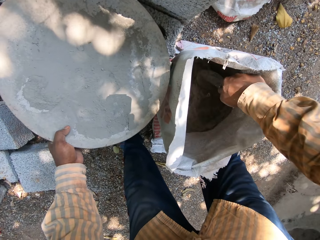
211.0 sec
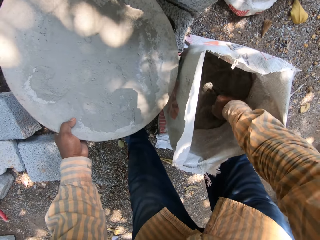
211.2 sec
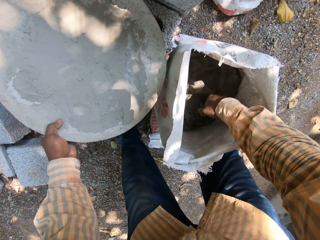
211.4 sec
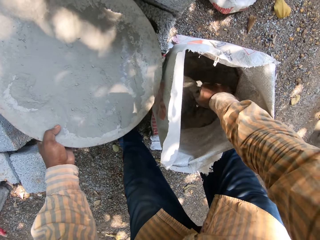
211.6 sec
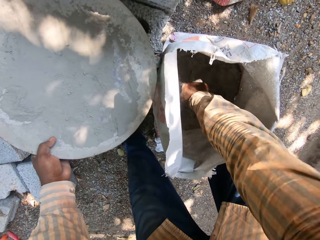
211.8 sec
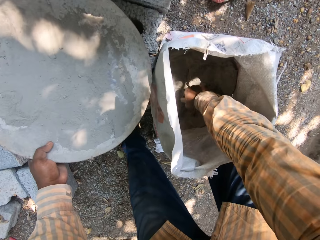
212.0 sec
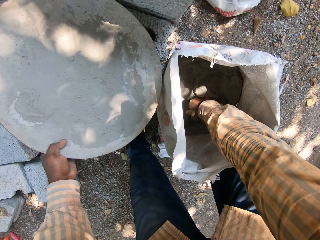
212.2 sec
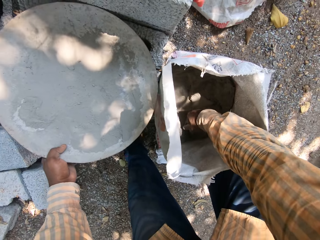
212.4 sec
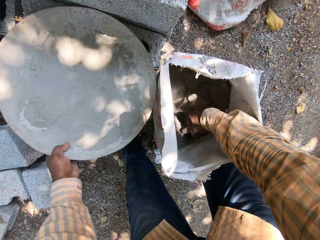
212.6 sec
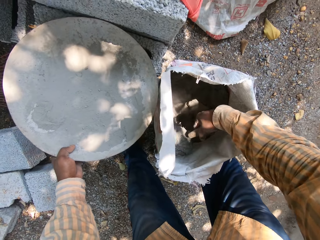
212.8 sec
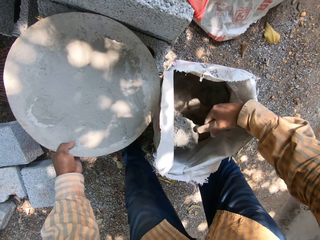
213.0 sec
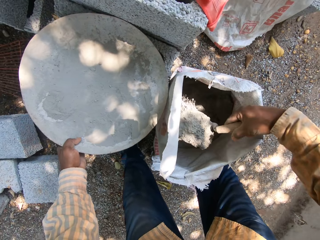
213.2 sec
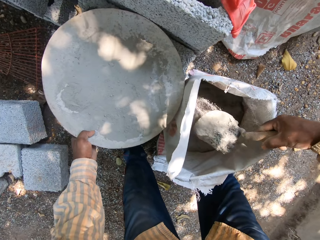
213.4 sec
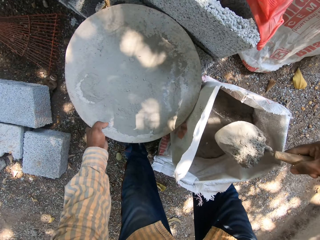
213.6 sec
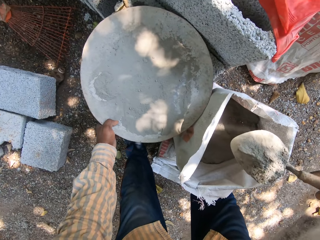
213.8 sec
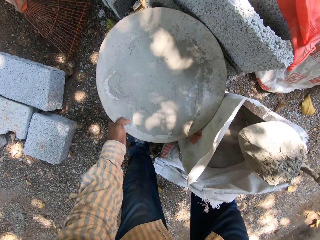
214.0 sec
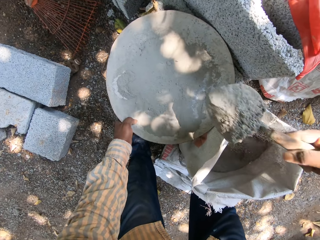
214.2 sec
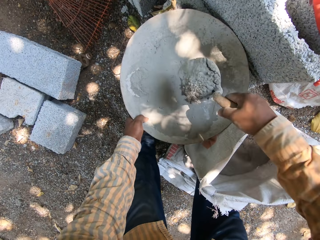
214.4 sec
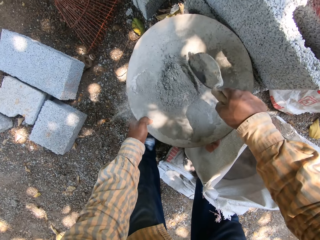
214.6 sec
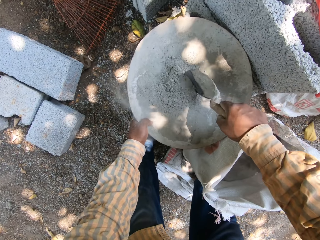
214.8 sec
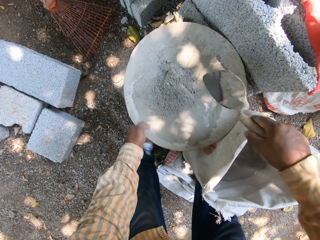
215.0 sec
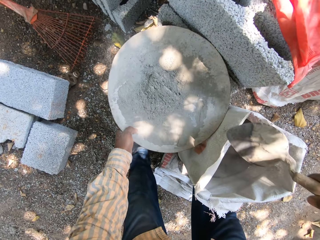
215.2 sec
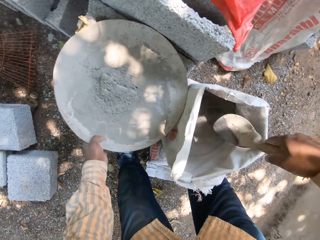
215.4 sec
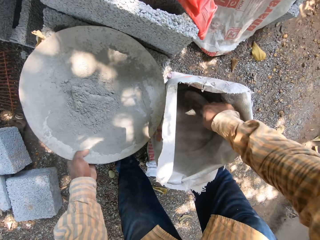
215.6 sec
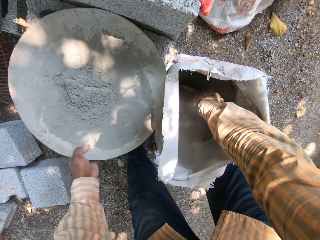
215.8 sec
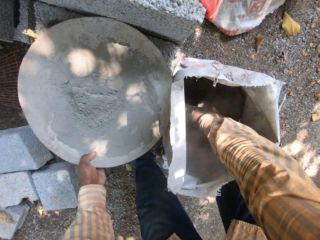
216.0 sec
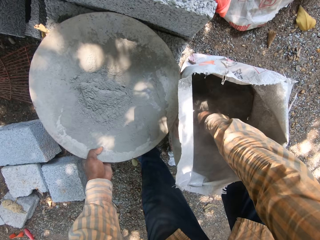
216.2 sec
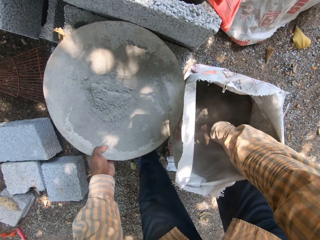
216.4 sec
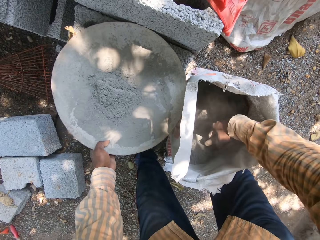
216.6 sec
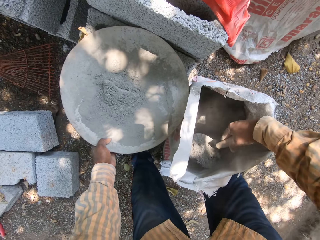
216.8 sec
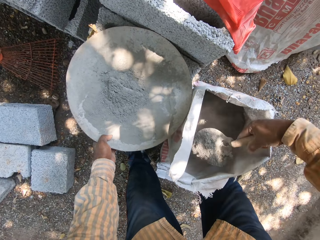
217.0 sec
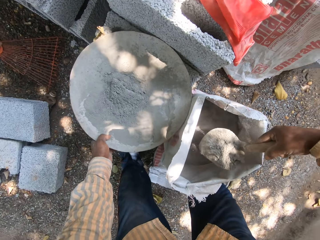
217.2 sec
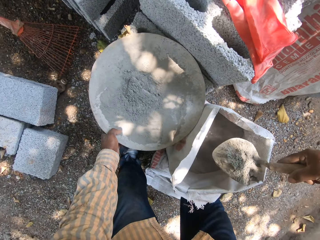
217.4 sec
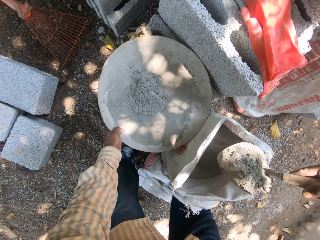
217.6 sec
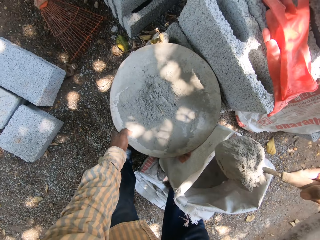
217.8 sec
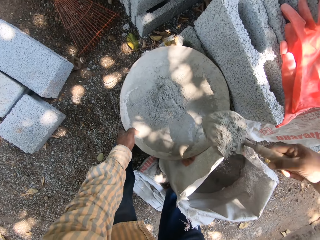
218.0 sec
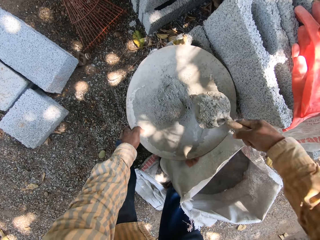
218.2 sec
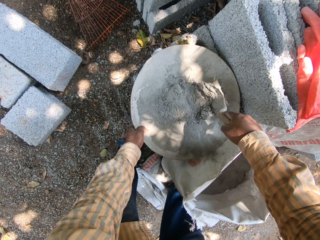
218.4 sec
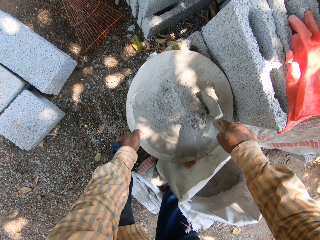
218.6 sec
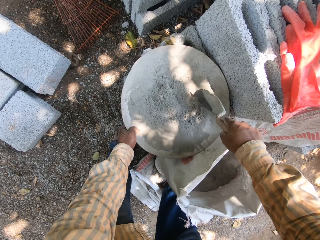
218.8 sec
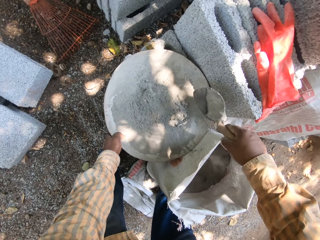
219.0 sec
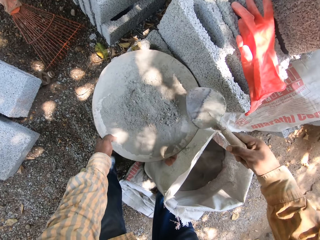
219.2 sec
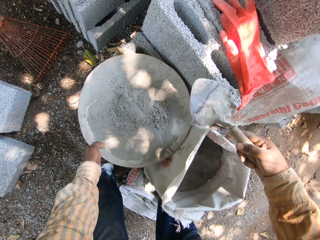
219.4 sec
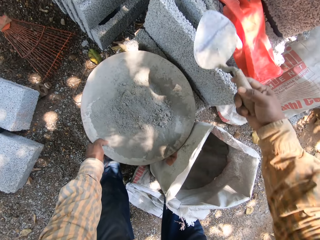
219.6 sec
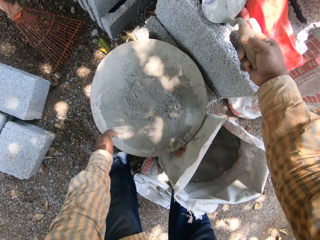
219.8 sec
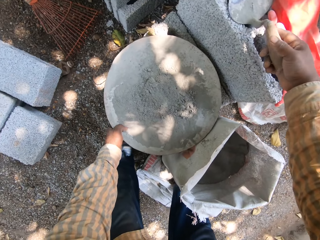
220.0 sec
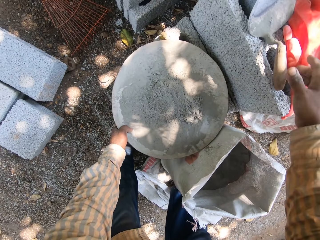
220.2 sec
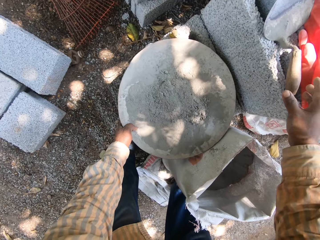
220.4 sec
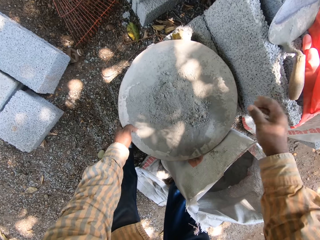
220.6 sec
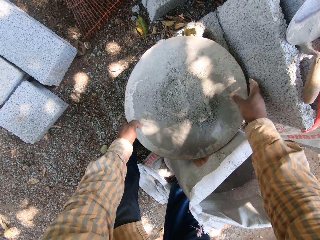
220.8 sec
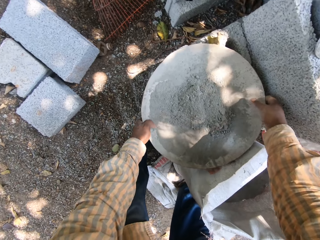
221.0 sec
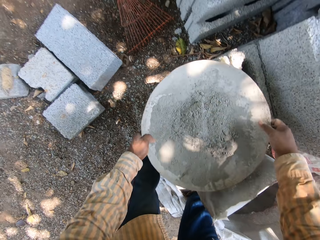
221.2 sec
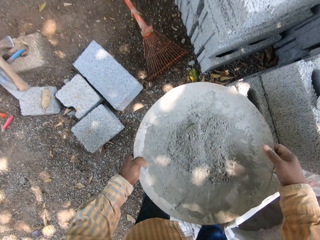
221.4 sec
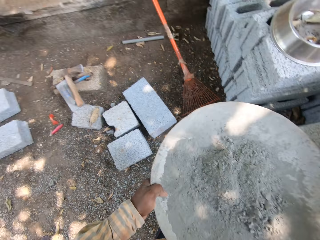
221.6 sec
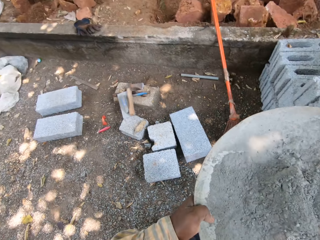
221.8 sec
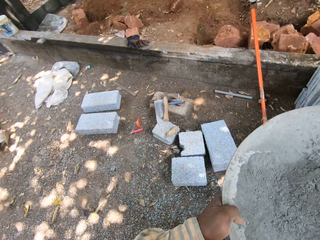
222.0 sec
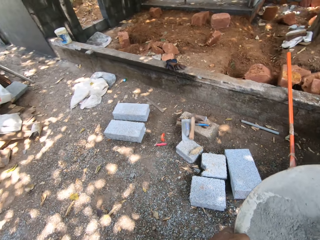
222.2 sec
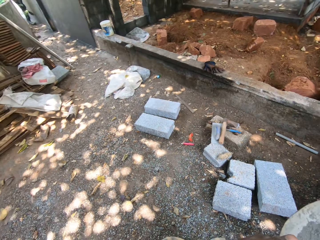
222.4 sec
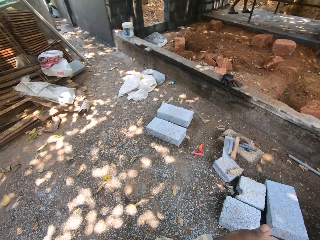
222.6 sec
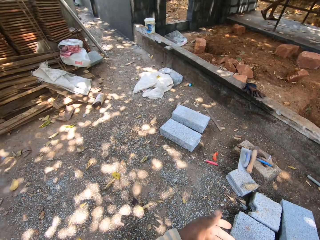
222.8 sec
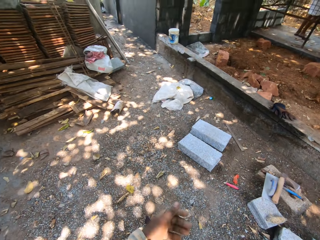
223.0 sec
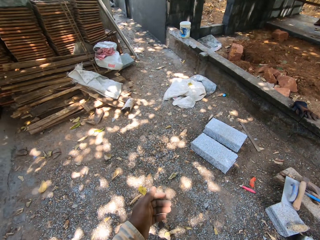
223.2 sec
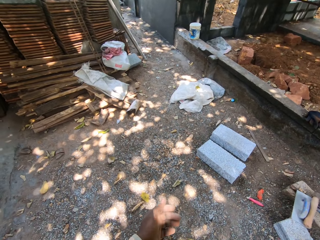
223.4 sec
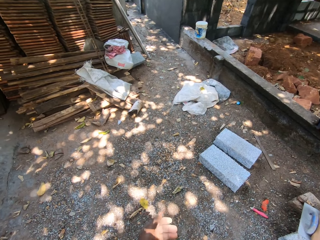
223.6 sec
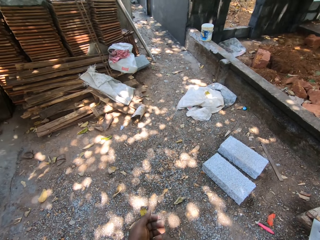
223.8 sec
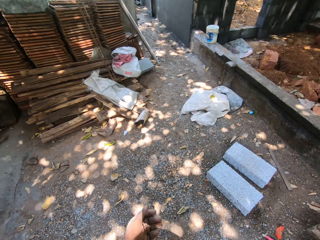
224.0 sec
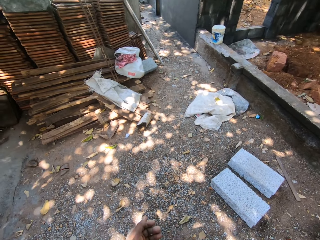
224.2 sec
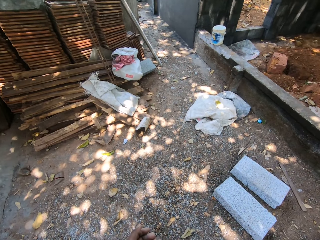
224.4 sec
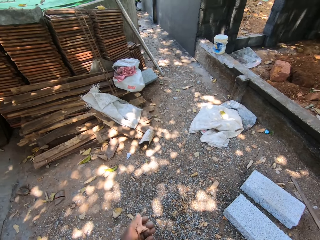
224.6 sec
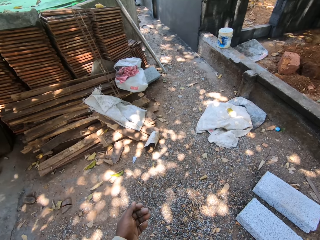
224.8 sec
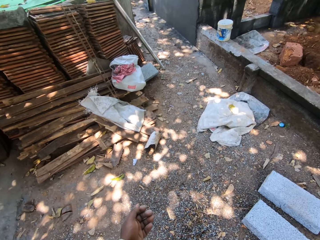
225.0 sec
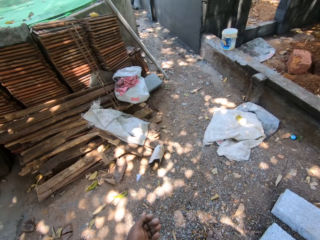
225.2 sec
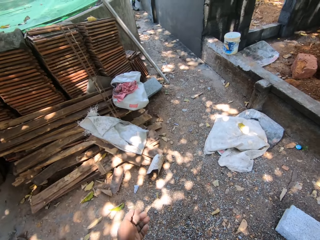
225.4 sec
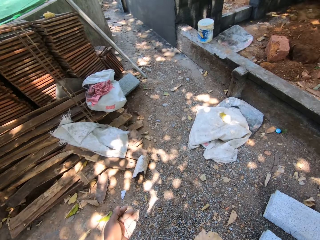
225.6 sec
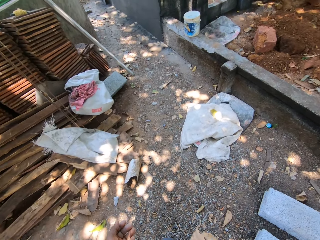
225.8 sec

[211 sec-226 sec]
The camera wearer takes the hand trowel from the plastic bag with his right hand. He dips the hand trowel in his right hand into cement in the plastic bag. He takes some cement from the plastic bag with the hand trowel in his right hand. He adds the cement tin to the head pan. He pours the cement from the hand trowel in his right hand into the cement bowl in his left hand. He dips the hand trowel in his right hand into the plastic bag. He dips the hand trowel in his right hand into the cement in the plastic bag. He takes some cement from the plastic bag with the hand trowel in his right hand. He pours the cement from the hand trowel in his right hand into the cement bowl in his left hand. He places the hand trowel in his right hand on a block. He places his right hand on the cement bowl. He carries the head pan. He takes the cement bowl with both hands. He walks.

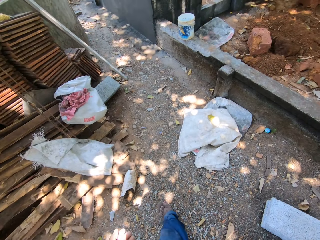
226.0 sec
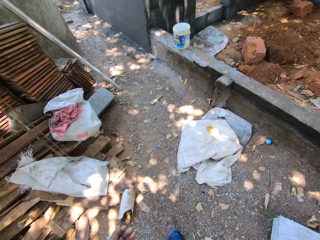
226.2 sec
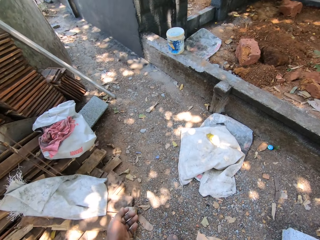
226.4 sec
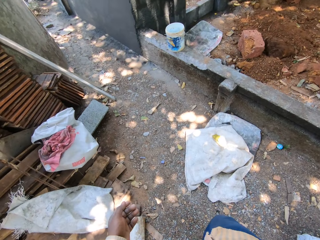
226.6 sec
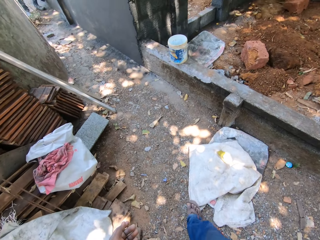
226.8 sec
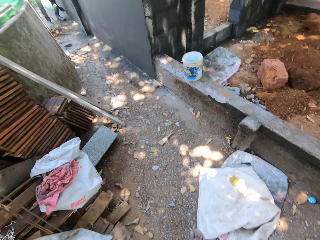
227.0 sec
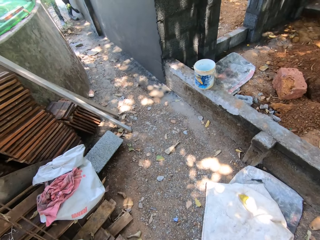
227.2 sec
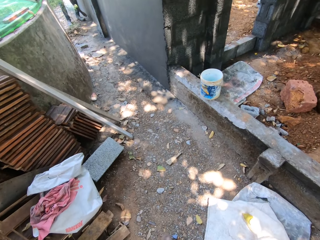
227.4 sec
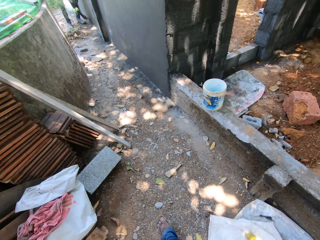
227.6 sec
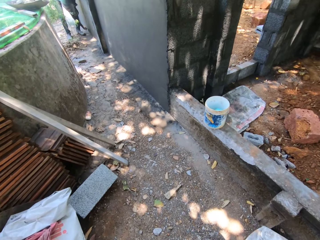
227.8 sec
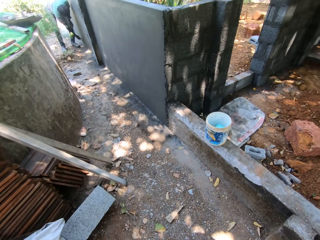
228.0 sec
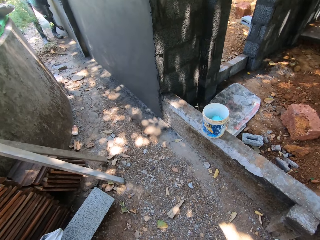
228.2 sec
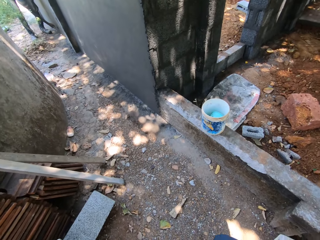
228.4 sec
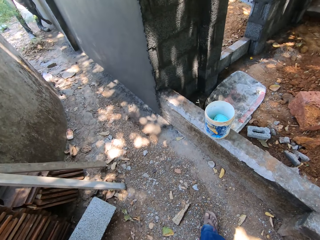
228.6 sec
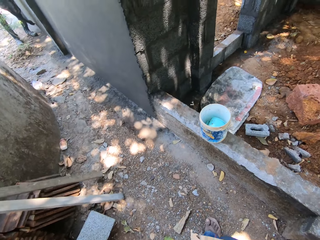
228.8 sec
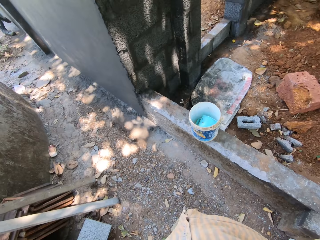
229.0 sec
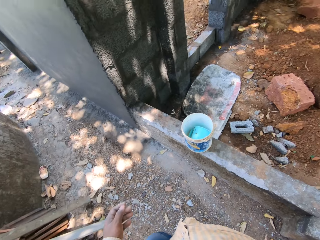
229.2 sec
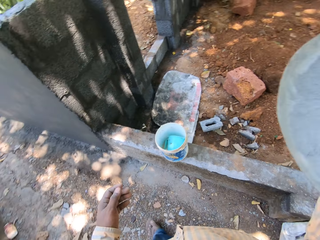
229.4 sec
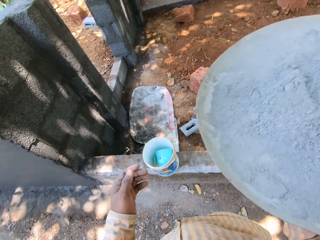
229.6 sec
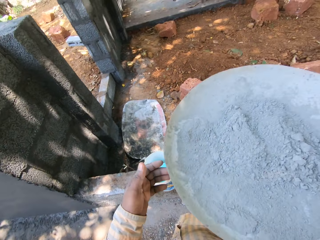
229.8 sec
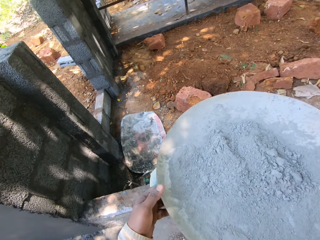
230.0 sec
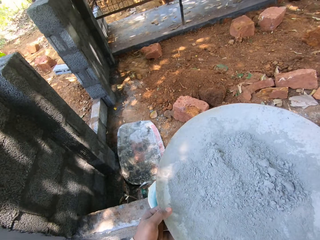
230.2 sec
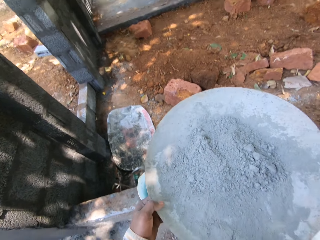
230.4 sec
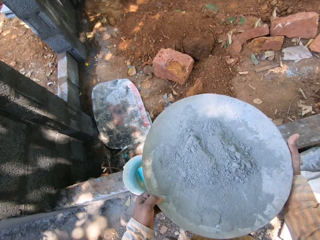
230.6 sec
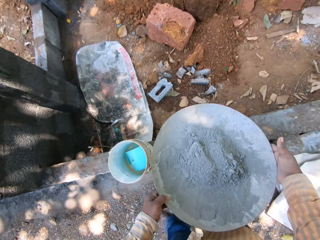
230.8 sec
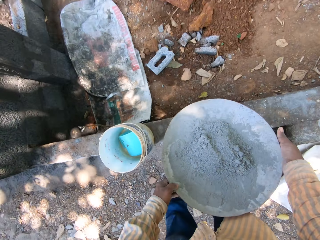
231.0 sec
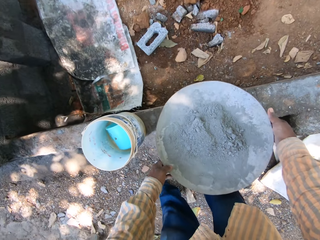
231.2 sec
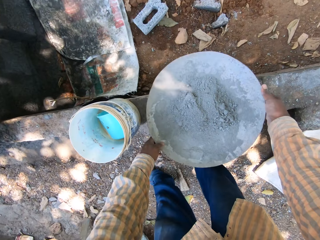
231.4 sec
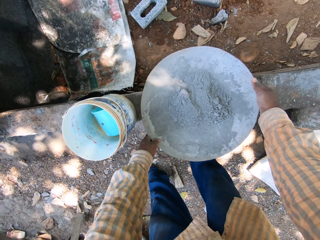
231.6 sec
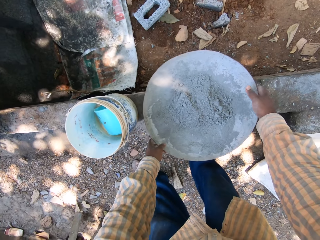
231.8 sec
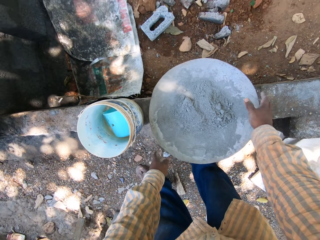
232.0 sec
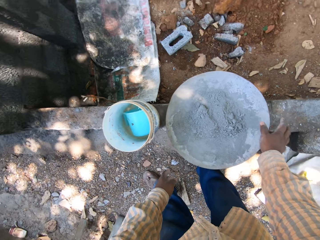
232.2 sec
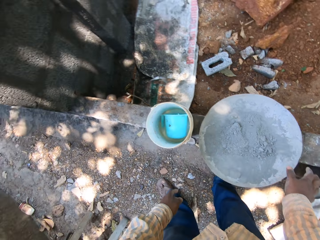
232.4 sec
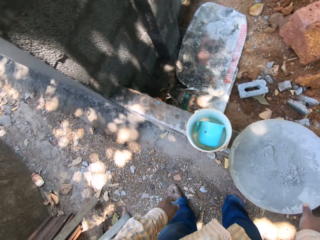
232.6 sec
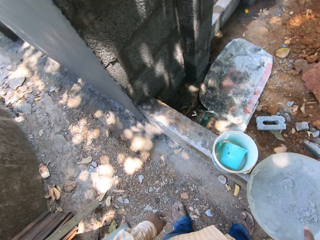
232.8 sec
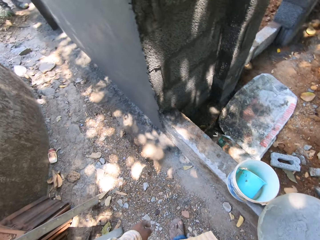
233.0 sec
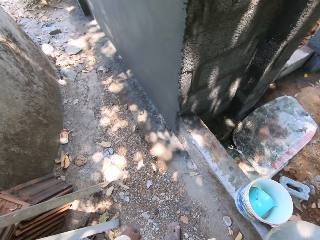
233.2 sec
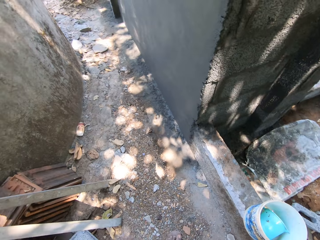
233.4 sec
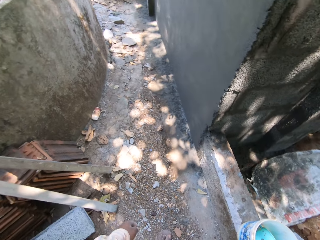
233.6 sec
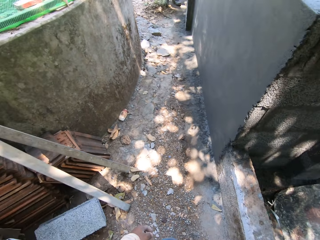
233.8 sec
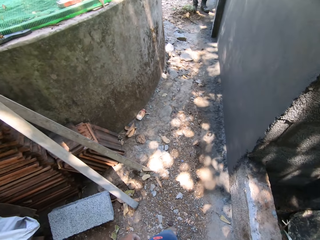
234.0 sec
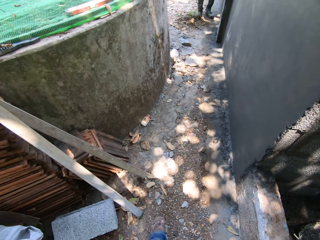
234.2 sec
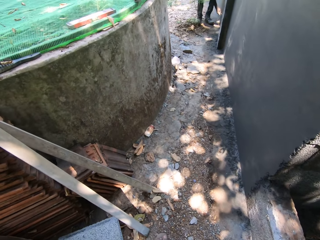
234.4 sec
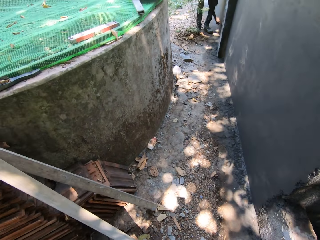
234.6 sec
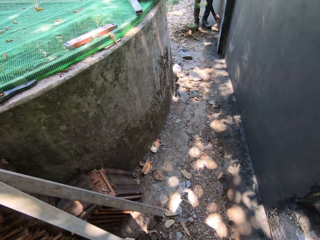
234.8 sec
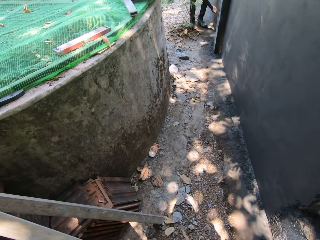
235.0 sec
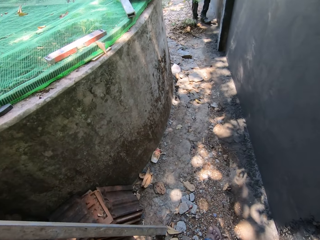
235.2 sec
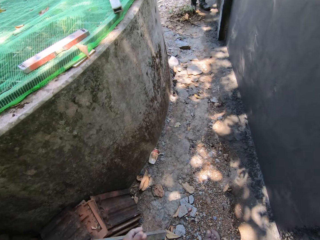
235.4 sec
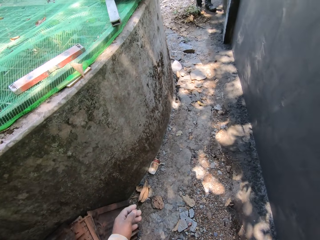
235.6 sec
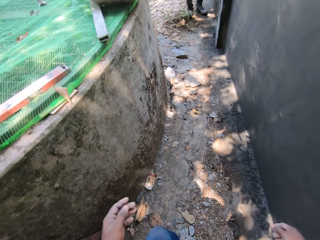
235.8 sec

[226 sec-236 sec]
The camera wearer places his left hand on the cement bowl in his right hand. He places the cement bowl on the pavement with both hands. He walks. The man smoothens the way with the hand trowel in his right hand.
